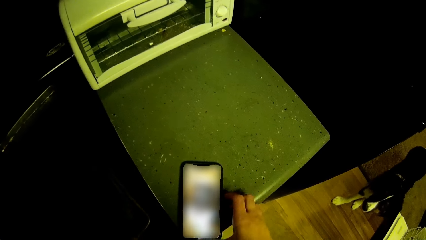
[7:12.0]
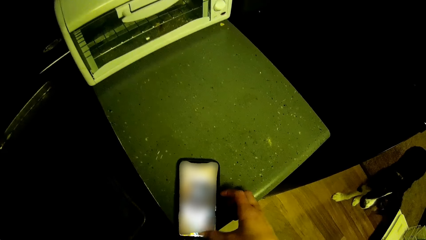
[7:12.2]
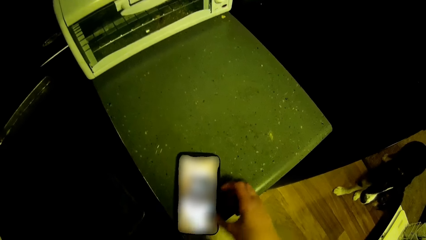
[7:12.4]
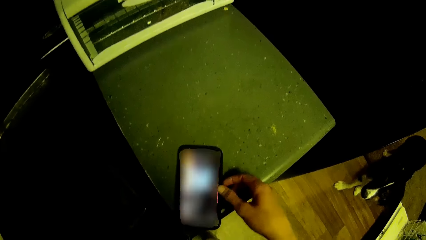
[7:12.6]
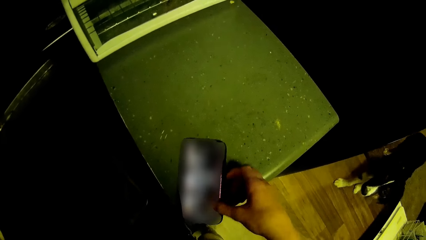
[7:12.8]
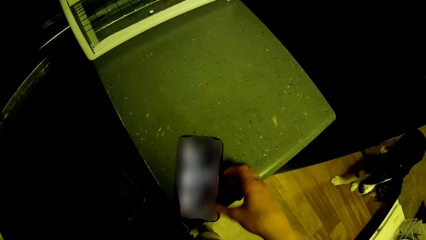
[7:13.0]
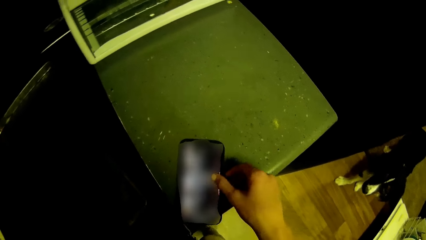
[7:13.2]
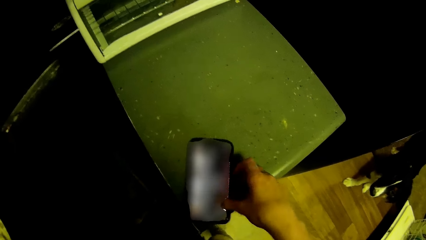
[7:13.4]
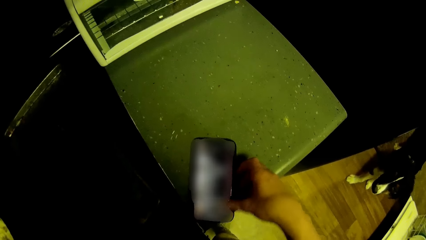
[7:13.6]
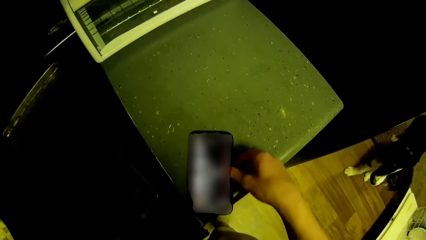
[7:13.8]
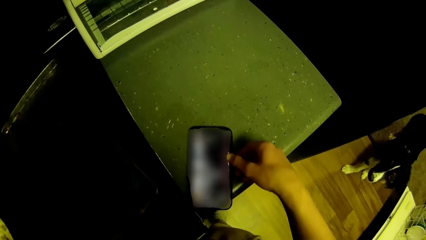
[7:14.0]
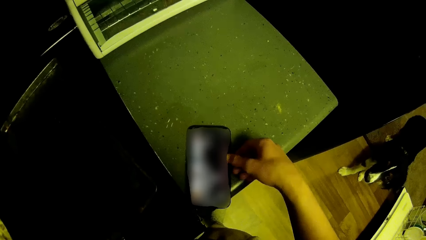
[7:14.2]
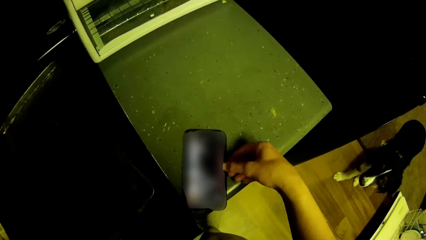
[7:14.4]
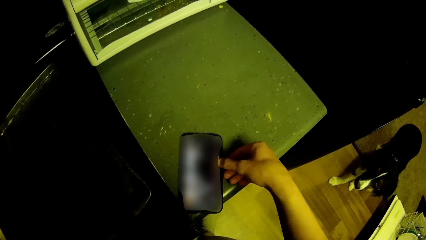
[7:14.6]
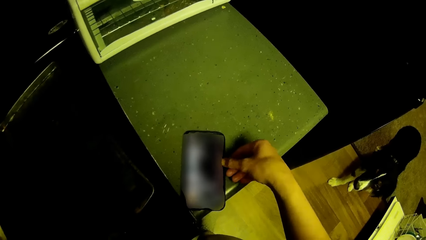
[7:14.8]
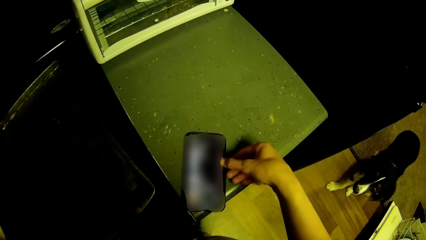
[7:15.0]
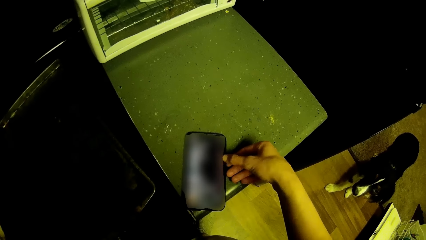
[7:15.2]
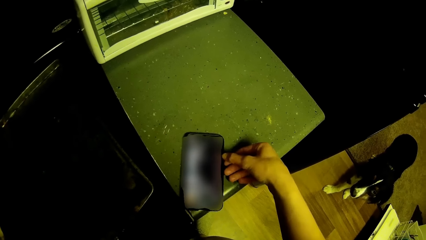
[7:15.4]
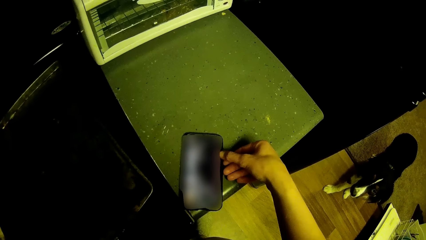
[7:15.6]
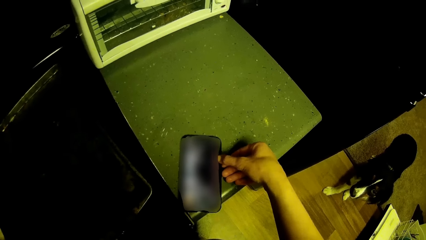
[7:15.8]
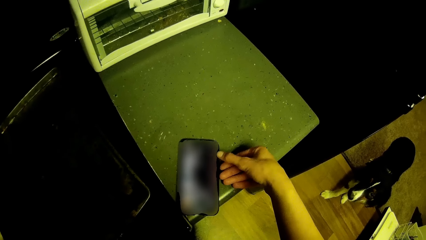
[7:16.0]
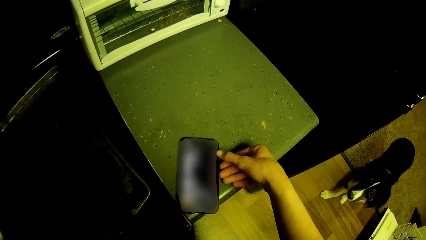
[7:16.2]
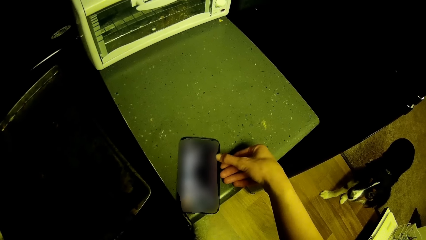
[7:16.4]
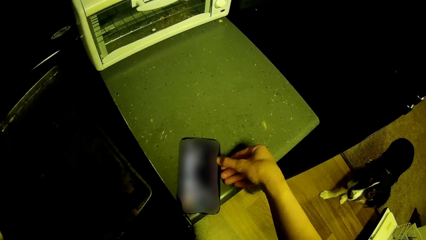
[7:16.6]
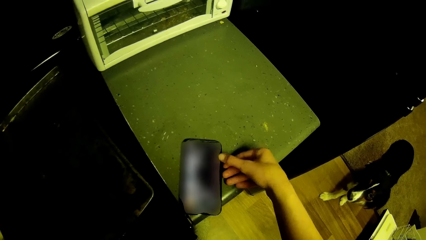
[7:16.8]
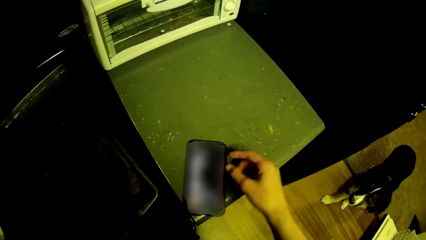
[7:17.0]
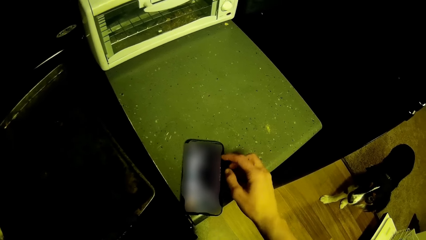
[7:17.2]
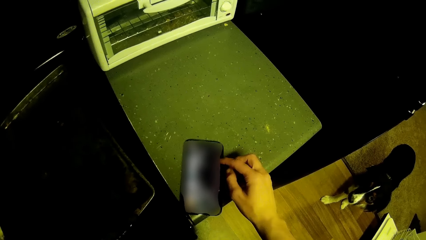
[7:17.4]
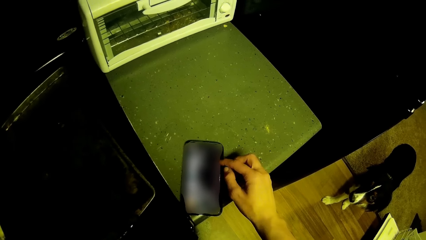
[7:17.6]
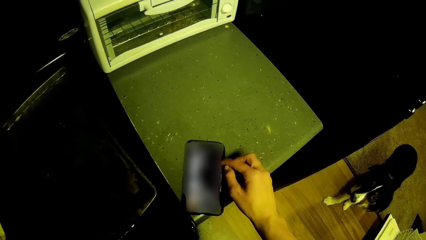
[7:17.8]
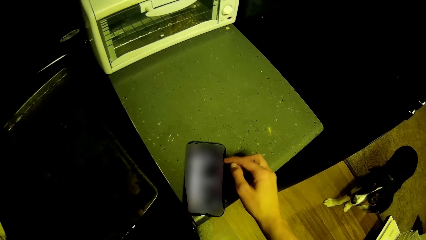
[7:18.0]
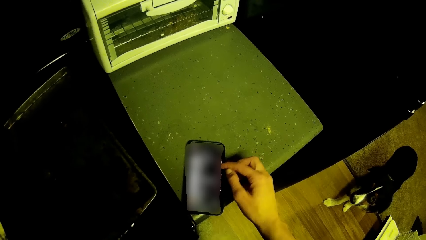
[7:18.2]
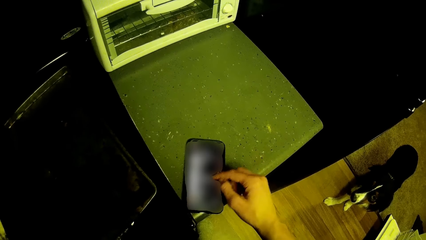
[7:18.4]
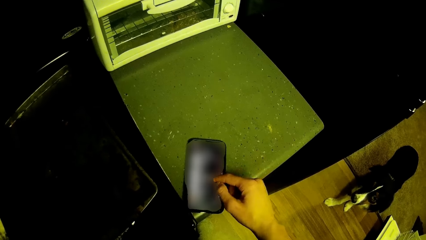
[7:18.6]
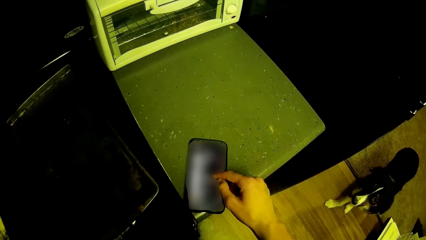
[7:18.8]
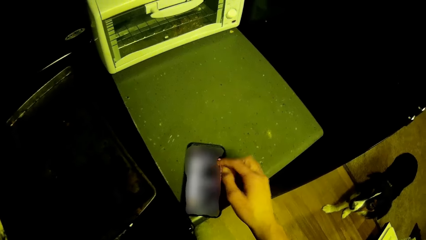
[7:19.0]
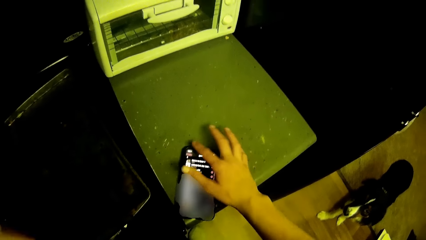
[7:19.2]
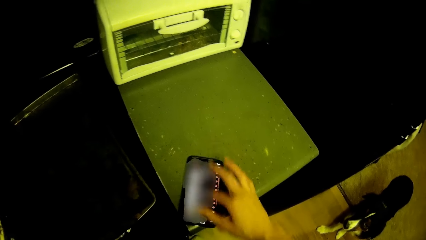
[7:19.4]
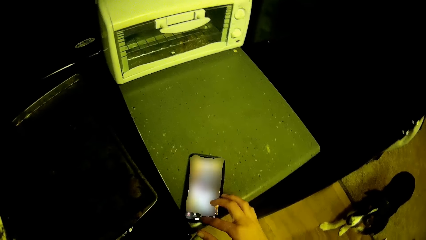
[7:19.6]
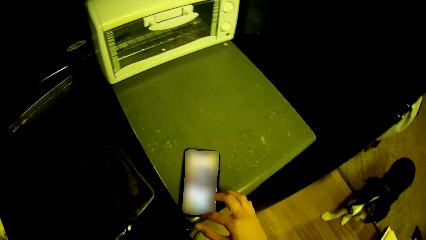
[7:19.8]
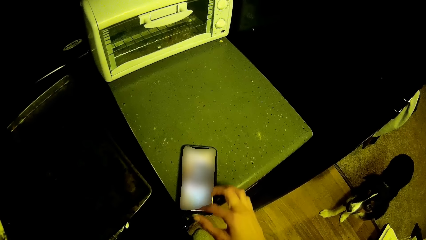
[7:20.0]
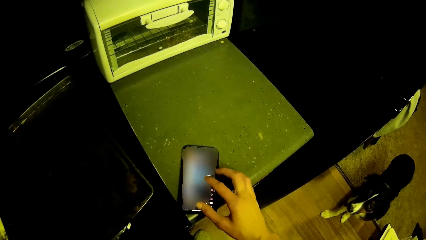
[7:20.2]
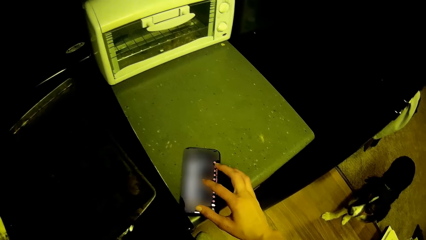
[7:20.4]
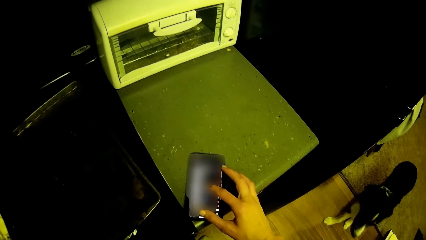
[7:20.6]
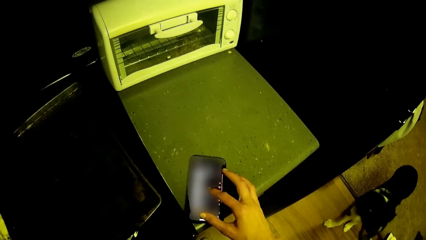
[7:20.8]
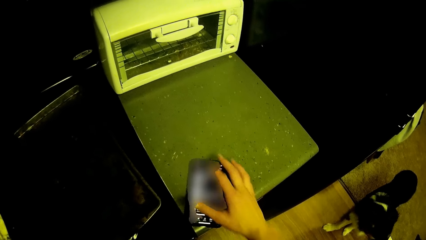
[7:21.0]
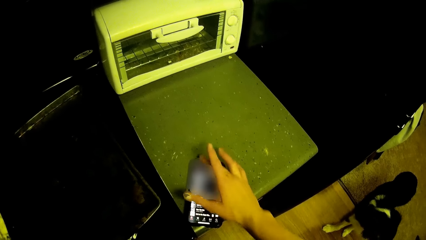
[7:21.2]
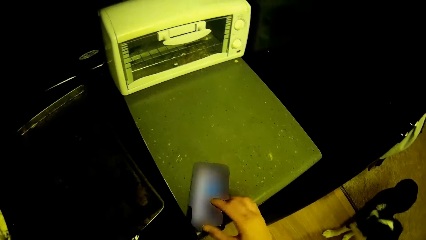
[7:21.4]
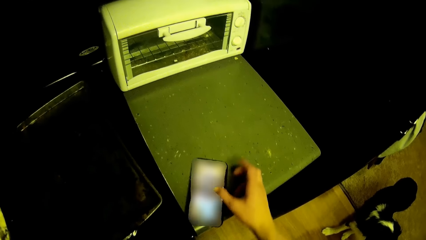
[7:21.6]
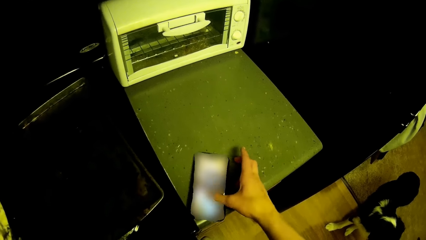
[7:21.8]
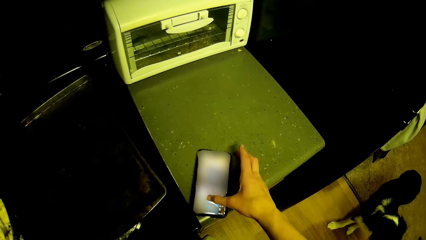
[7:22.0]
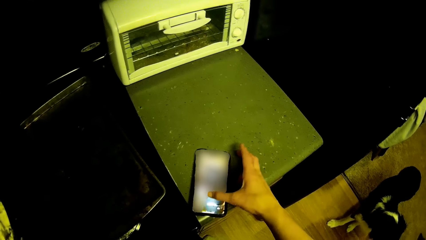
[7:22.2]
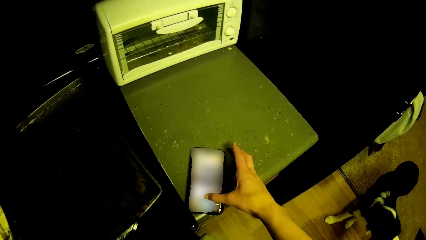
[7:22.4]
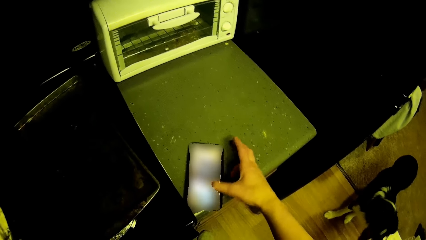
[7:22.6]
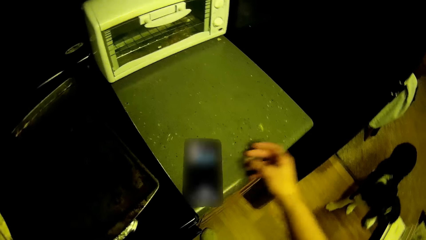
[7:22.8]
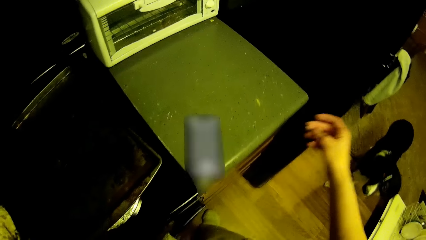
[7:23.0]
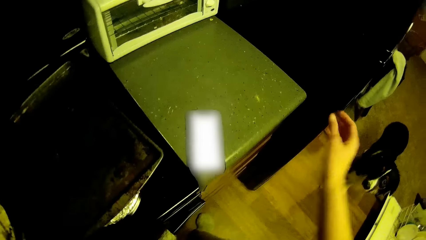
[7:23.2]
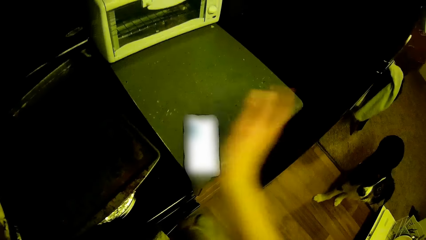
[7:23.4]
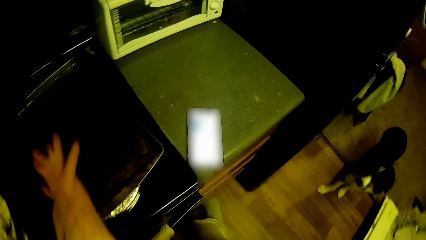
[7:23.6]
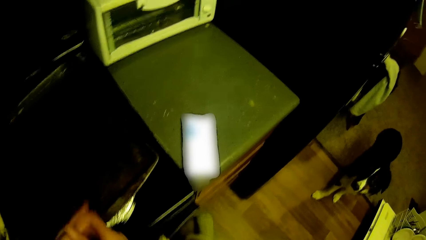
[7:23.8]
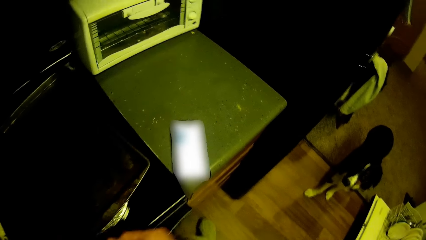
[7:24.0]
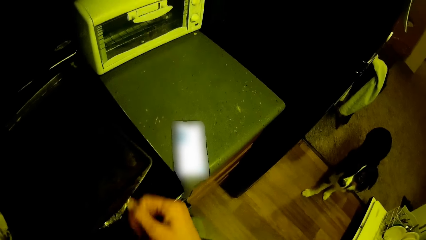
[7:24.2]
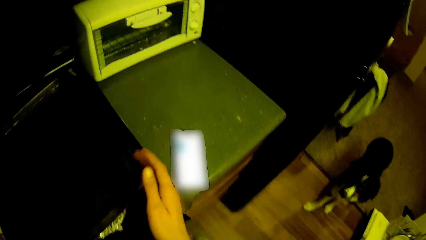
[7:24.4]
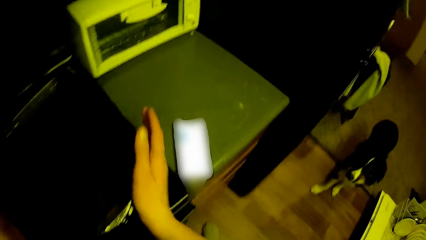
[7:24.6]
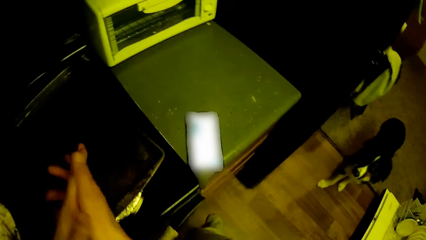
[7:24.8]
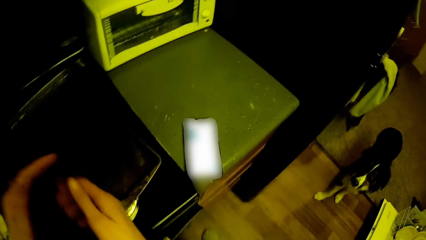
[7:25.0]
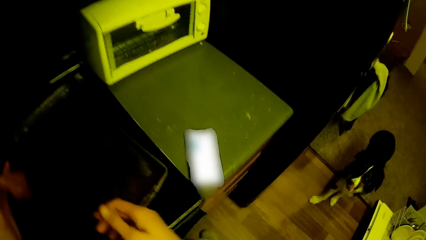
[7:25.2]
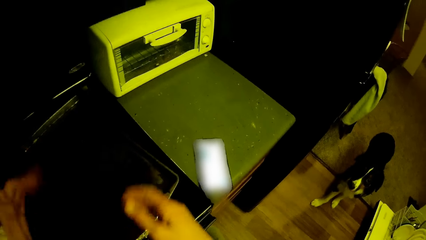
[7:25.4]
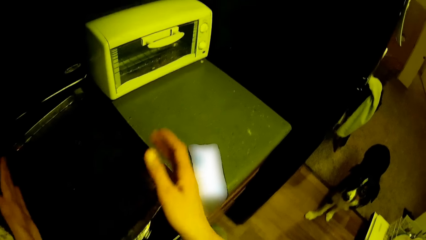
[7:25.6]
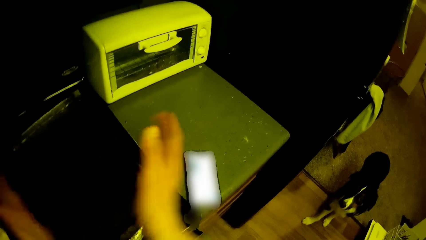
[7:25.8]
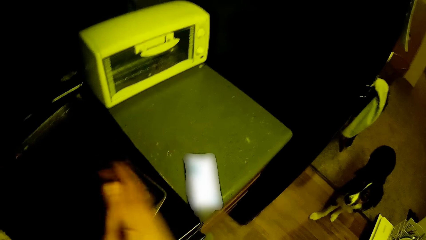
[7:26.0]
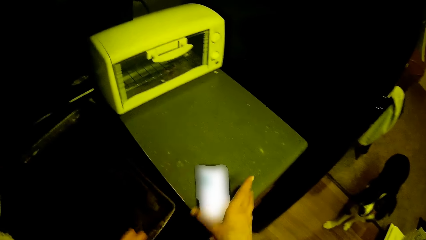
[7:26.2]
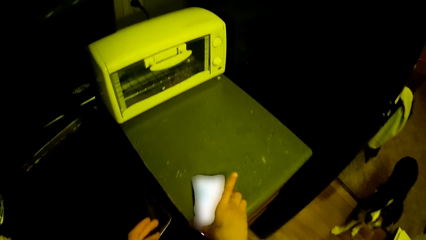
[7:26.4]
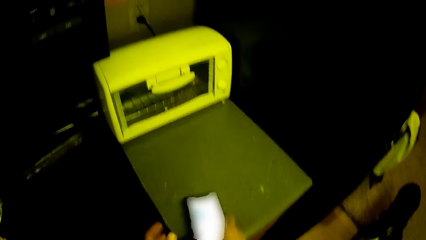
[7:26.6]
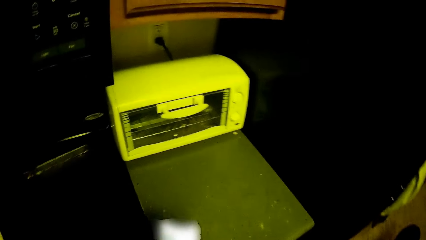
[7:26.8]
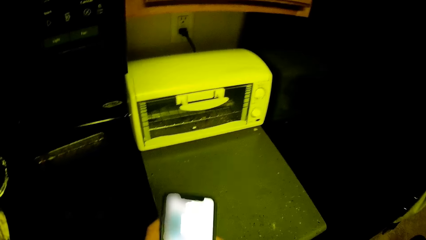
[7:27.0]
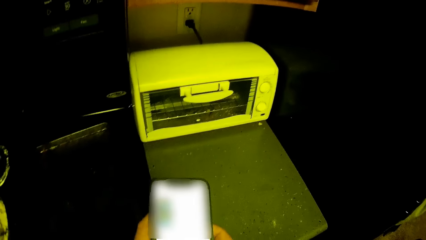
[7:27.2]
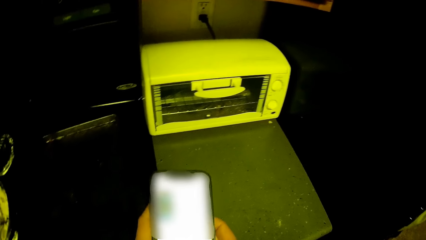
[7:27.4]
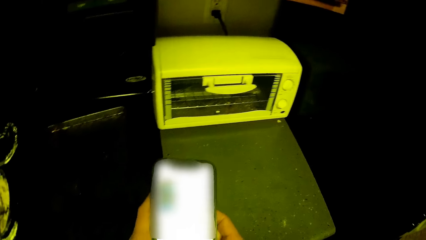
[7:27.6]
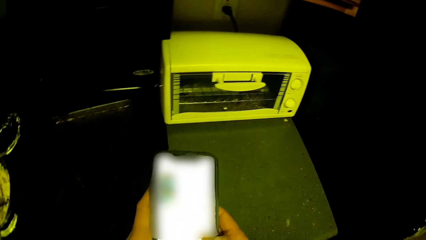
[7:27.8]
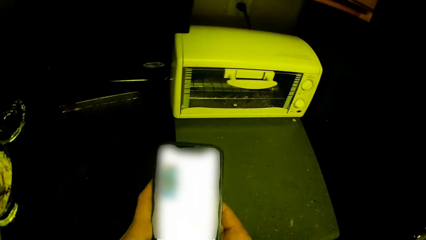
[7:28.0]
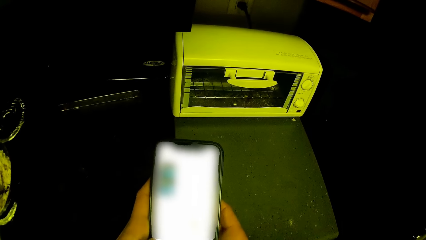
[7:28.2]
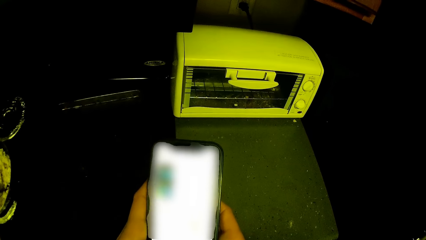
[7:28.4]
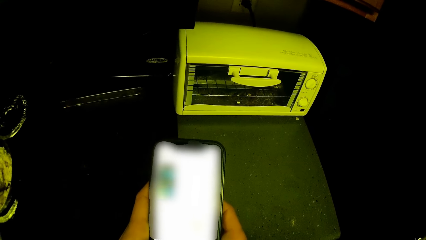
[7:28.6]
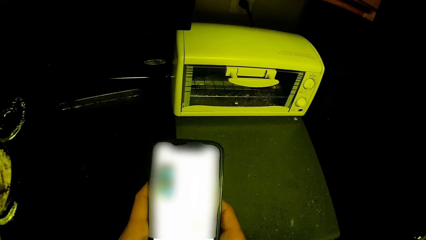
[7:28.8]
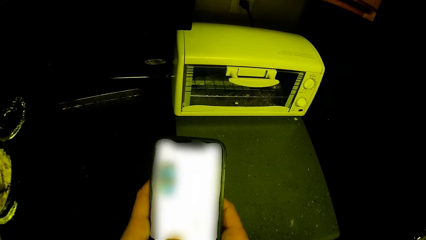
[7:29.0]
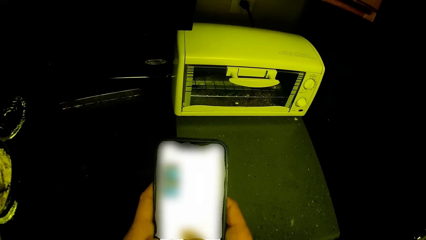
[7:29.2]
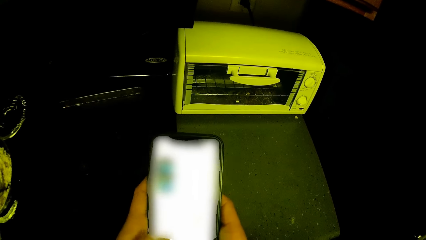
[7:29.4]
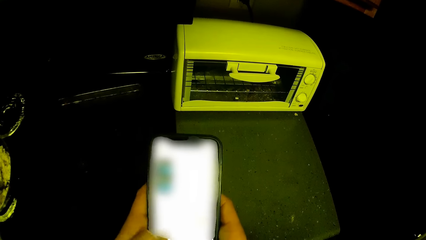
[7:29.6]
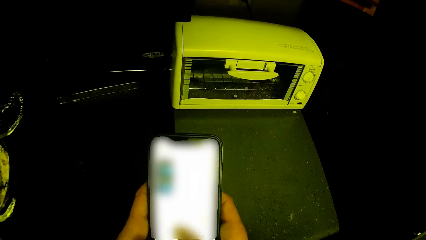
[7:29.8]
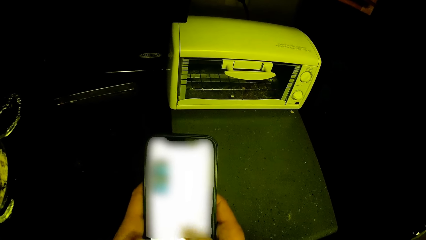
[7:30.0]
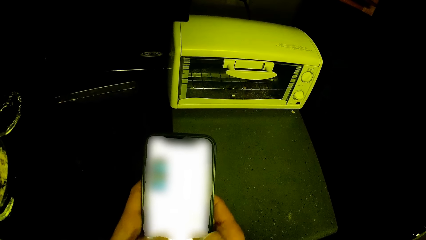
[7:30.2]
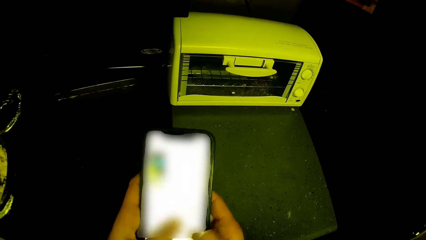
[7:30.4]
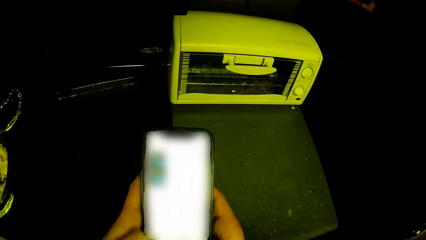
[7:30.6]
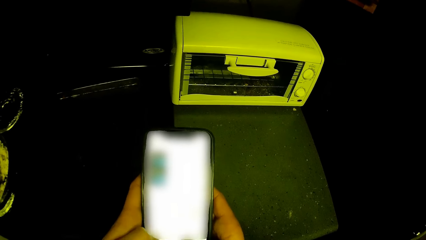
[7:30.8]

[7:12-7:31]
The dog stands on the passage floor. The camera wearer claps both hands together. He claps the hands again. He picks up the phone from the slab with his right hand. He holds the phone. He operates the phone with both hands.
